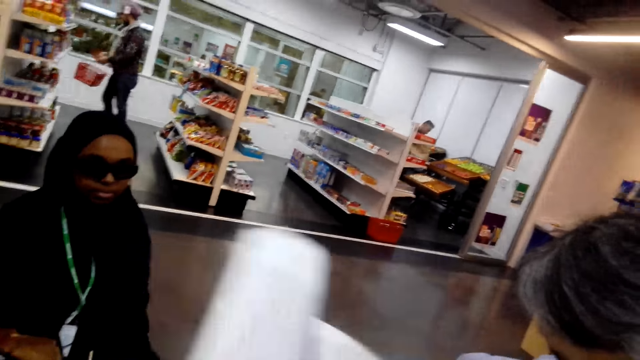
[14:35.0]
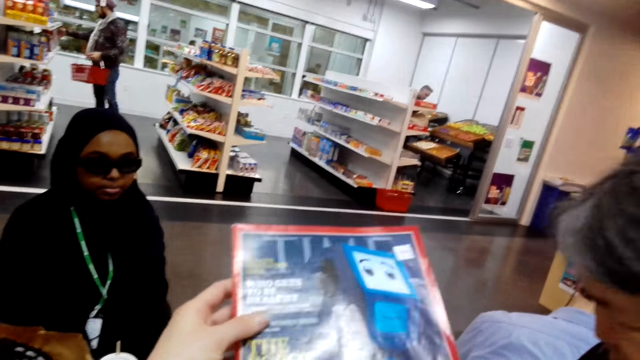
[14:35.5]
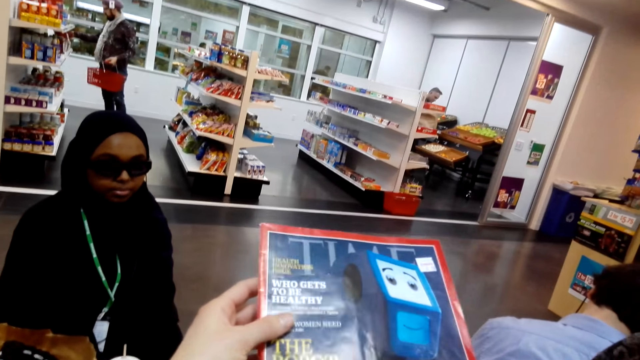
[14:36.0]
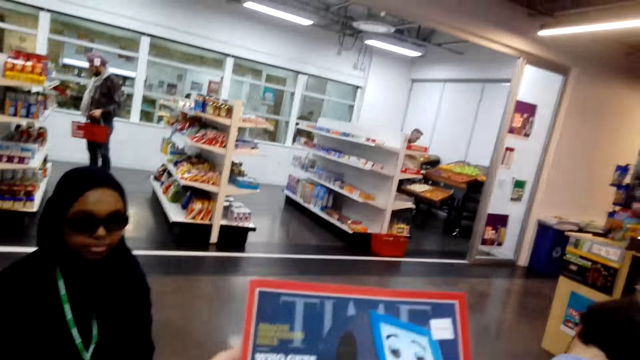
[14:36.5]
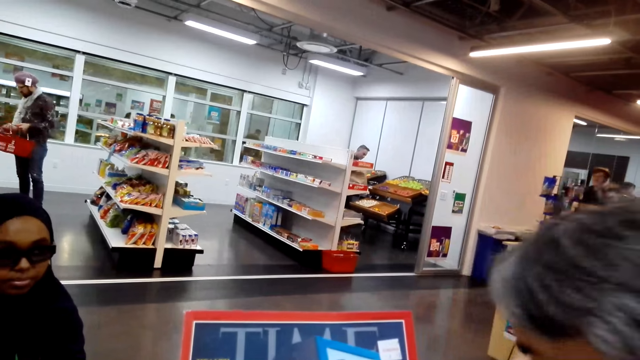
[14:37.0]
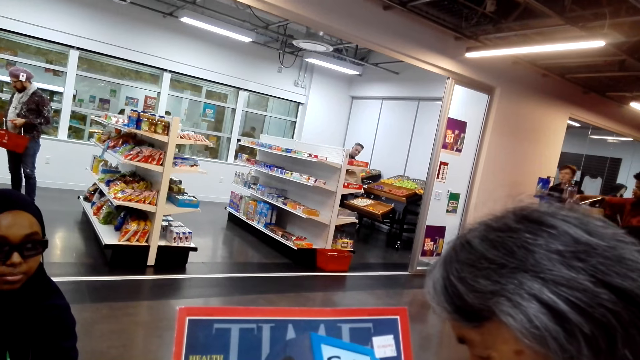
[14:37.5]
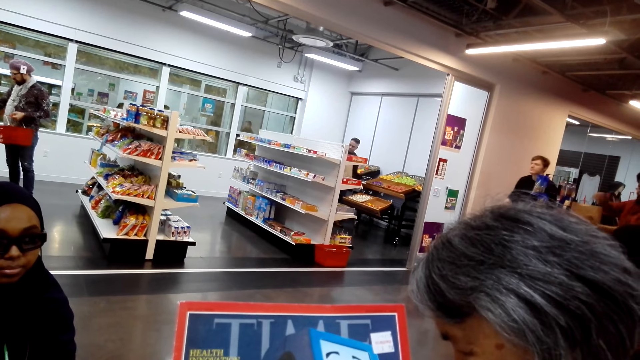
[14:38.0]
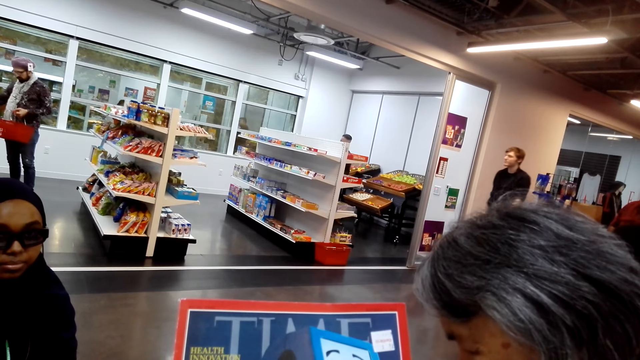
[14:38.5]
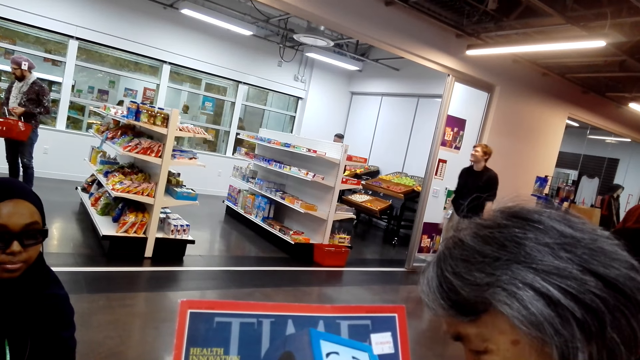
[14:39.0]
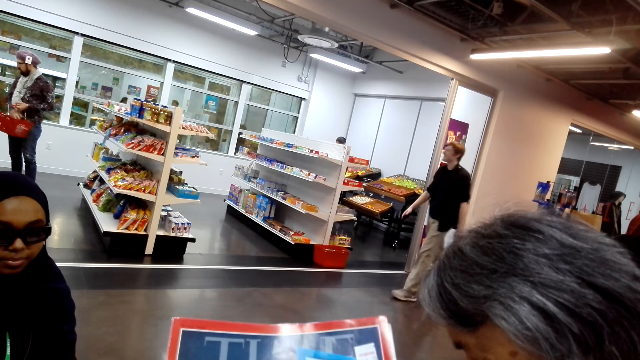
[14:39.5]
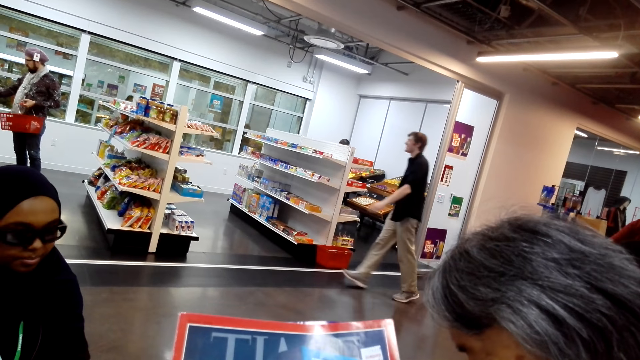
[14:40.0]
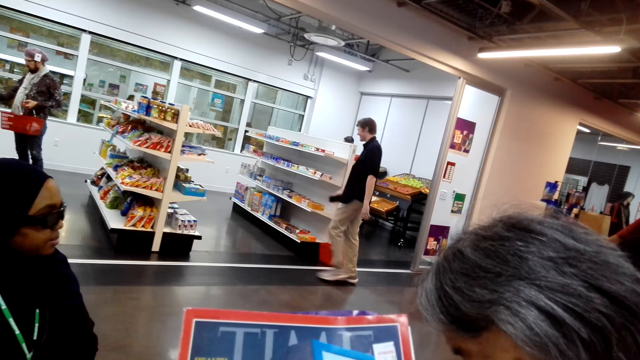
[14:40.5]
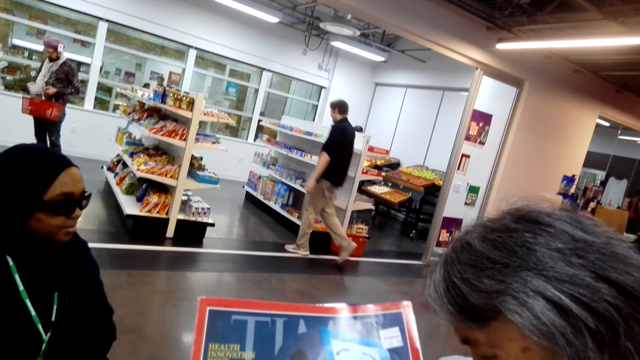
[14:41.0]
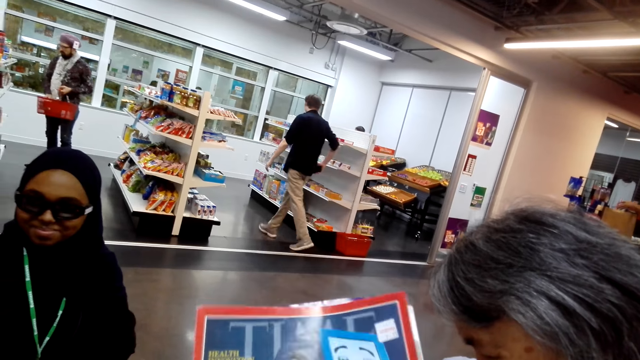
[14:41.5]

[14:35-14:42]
The camera wearer closes the book.

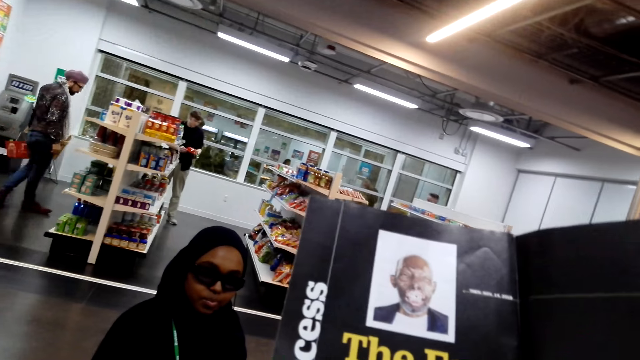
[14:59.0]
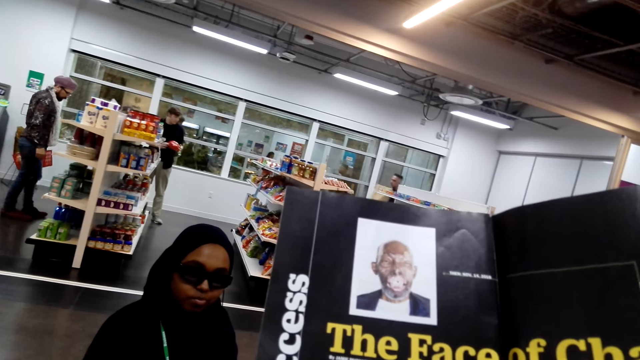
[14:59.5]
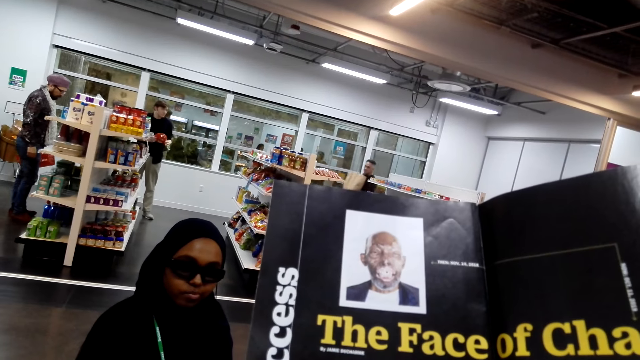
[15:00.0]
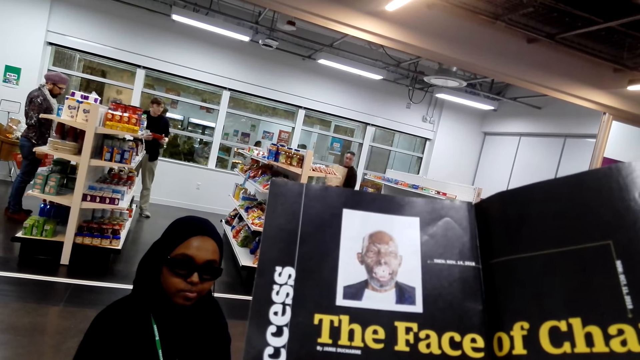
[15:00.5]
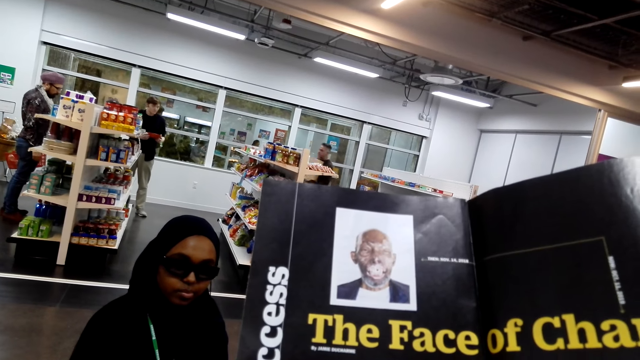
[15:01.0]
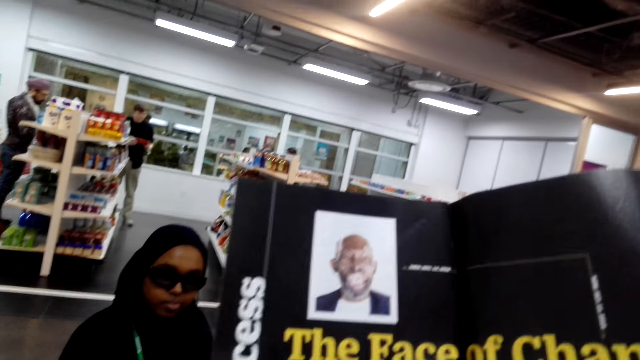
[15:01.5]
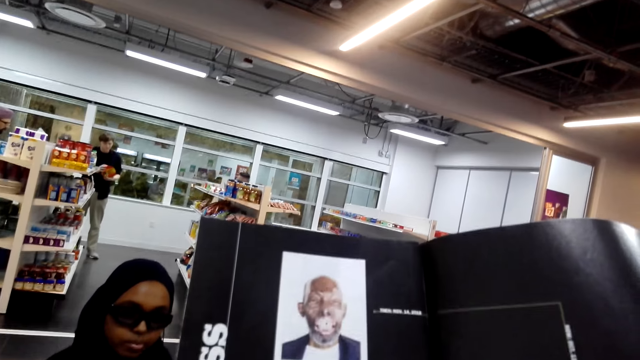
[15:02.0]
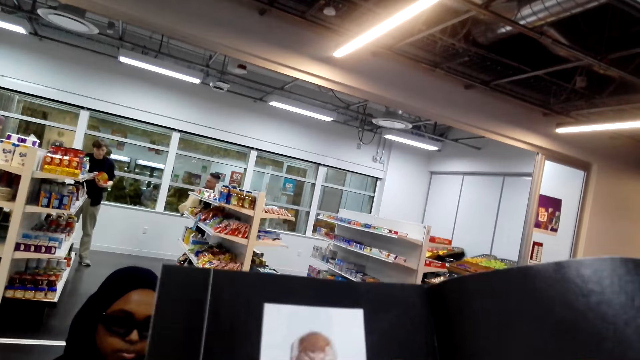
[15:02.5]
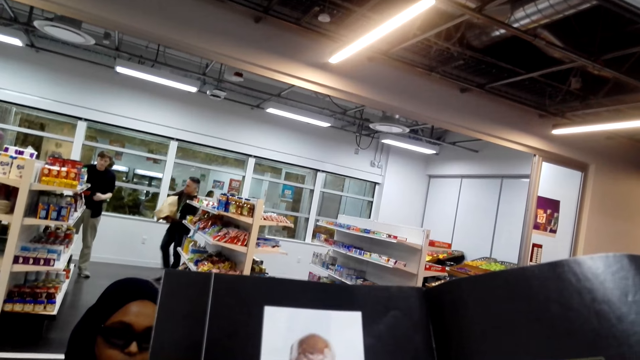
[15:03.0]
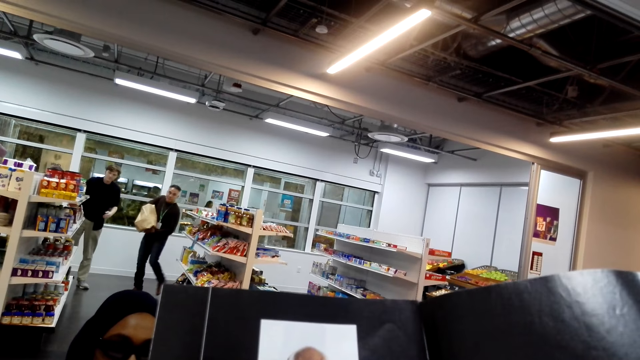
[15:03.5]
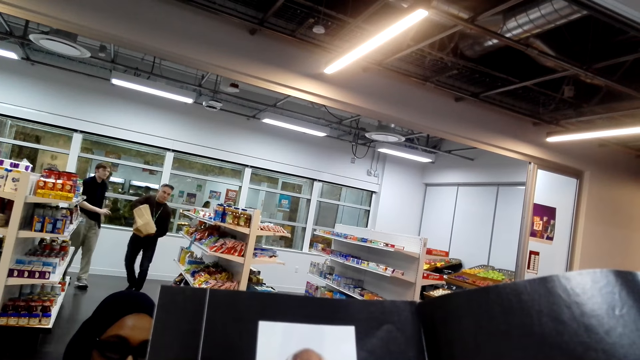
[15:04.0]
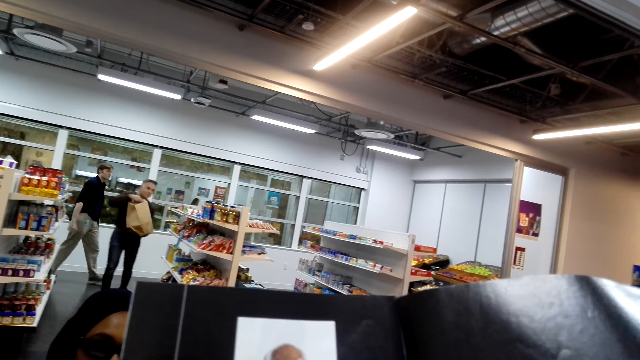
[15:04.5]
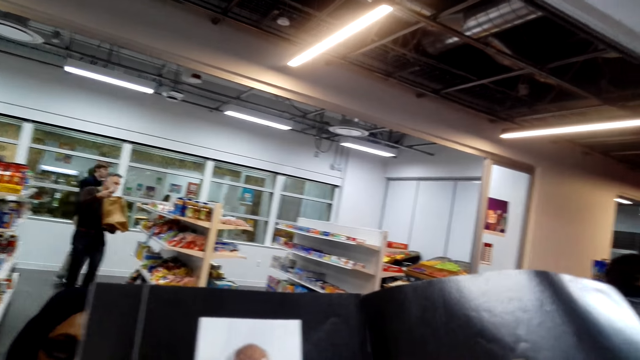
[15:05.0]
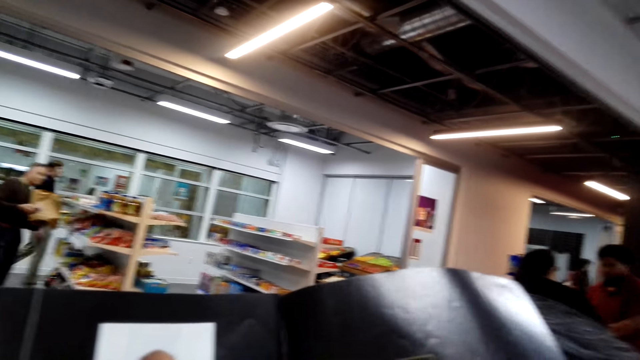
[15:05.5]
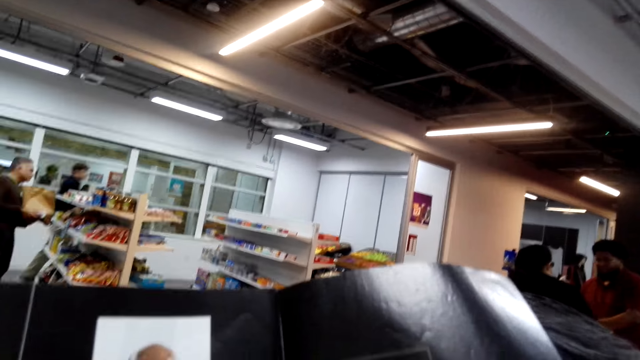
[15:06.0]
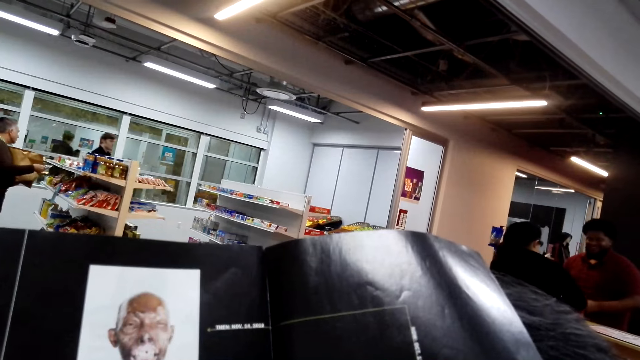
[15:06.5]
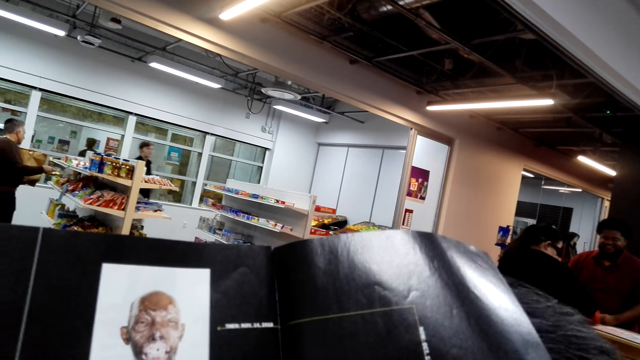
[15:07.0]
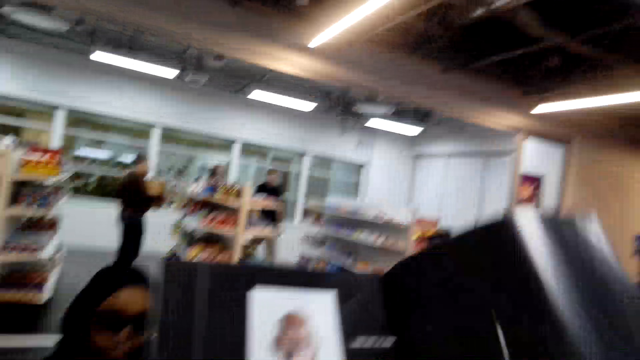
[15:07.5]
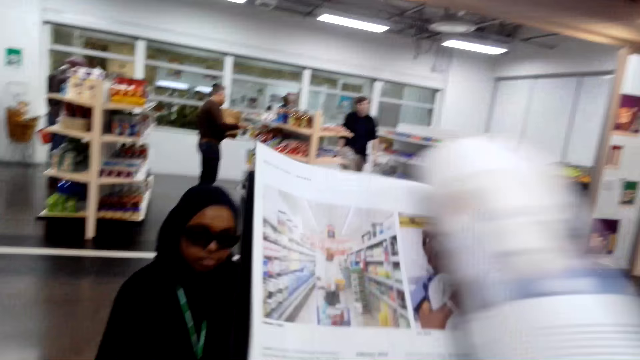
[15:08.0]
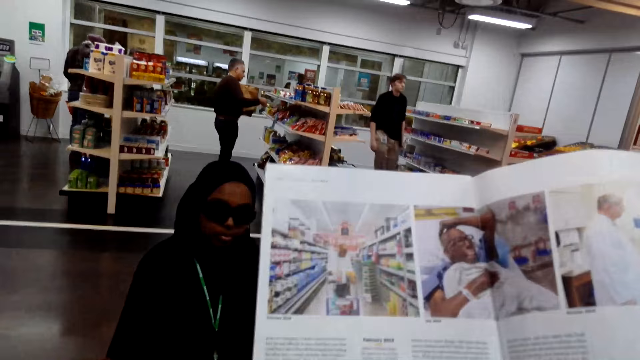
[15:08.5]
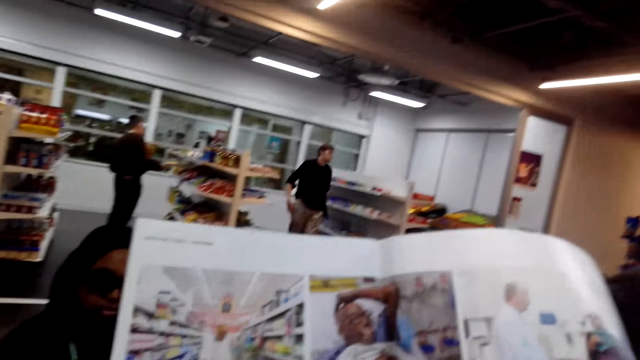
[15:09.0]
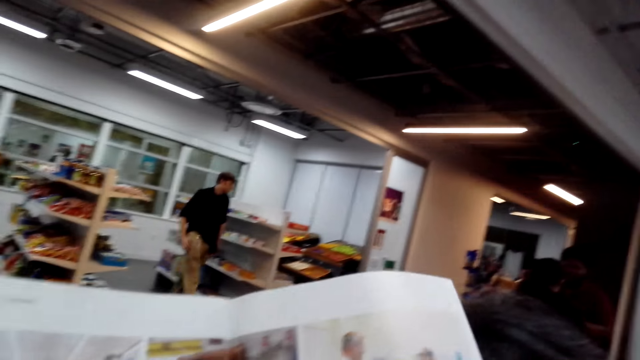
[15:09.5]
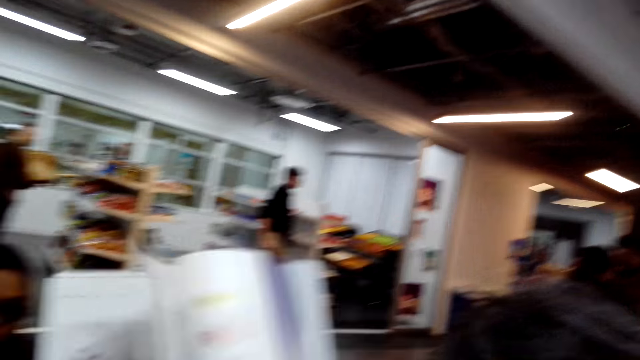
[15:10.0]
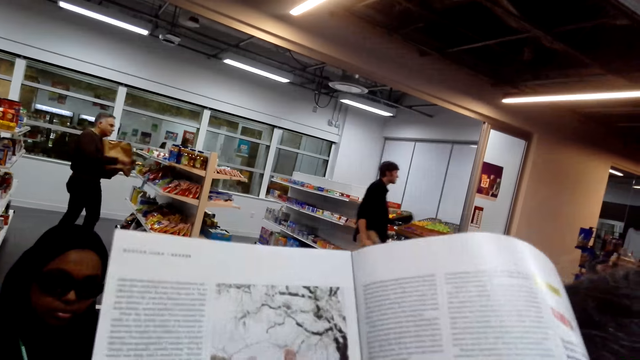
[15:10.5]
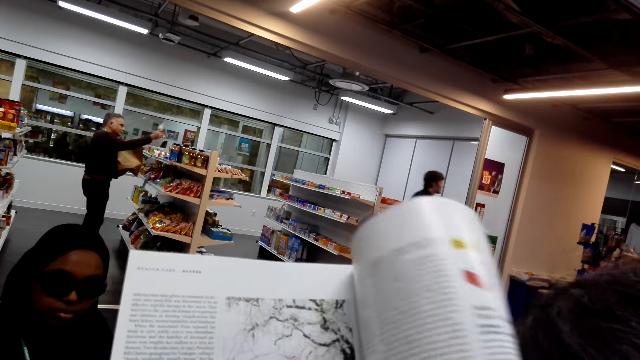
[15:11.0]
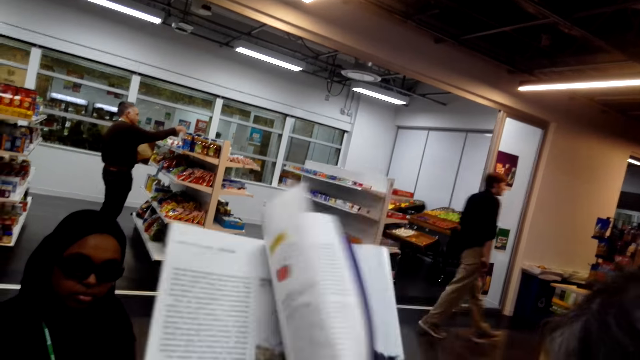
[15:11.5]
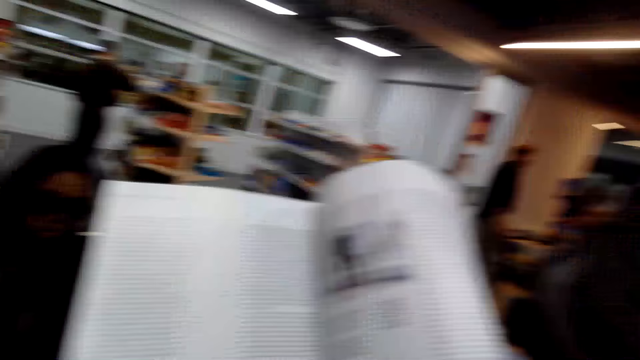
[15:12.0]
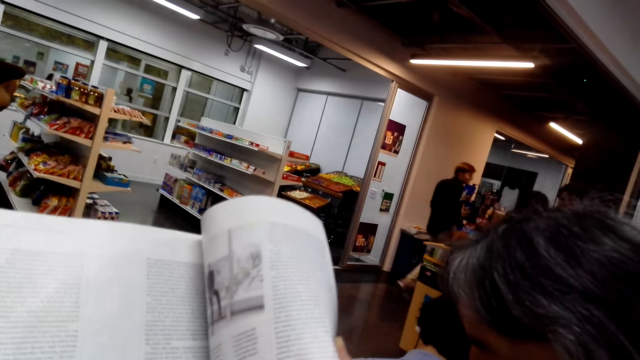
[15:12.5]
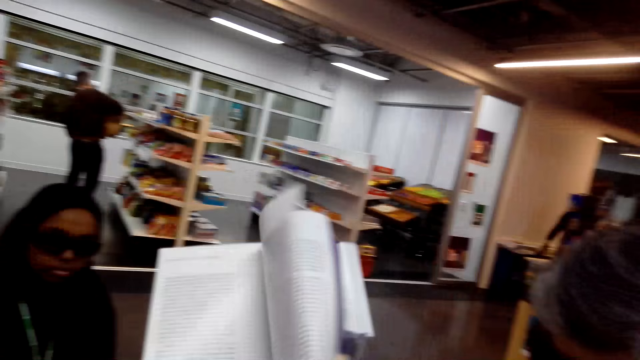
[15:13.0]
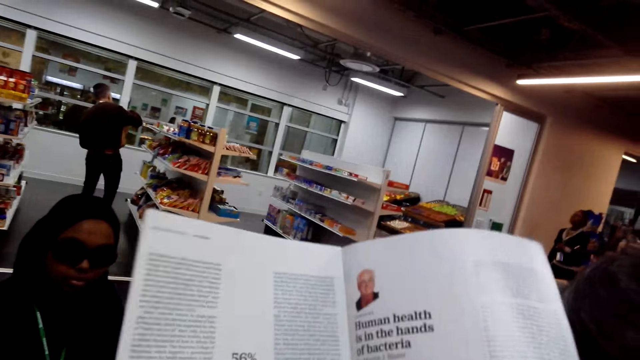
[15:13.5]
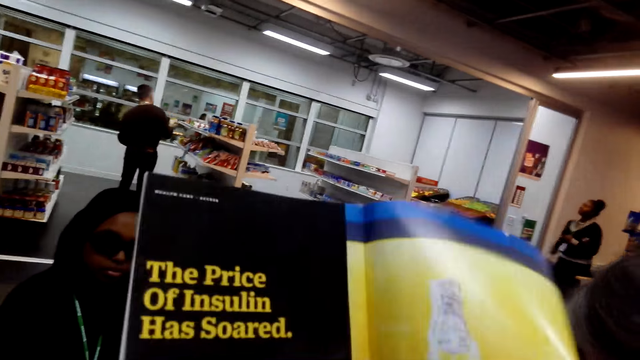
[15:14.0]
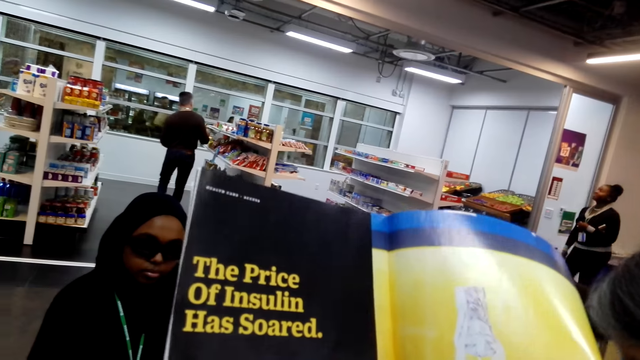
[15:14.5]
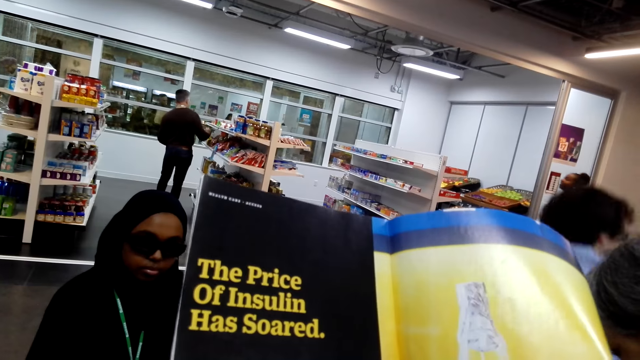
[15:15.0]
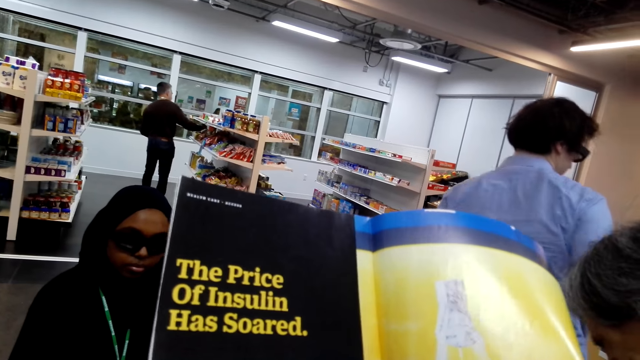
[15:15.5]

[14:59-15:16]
The camera wearer looks at the book. They open the book pages.
